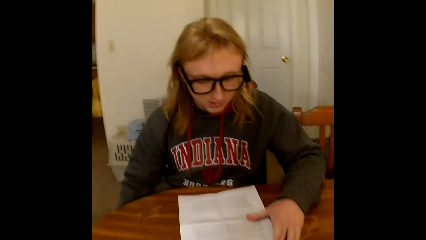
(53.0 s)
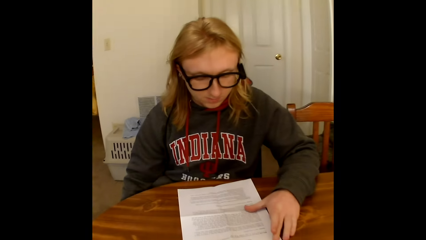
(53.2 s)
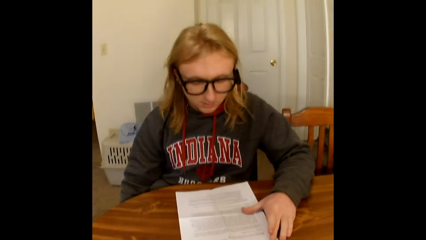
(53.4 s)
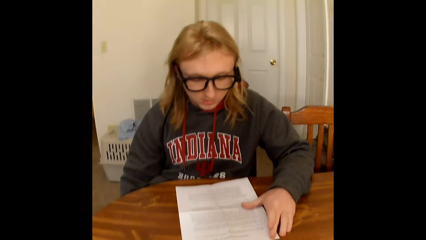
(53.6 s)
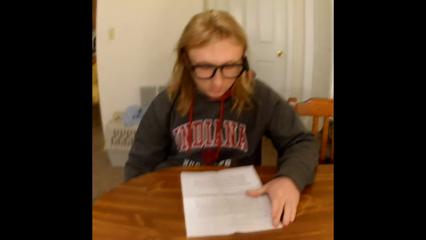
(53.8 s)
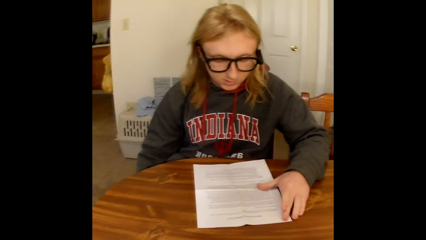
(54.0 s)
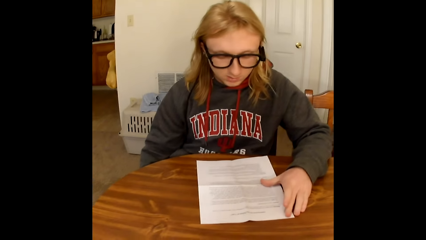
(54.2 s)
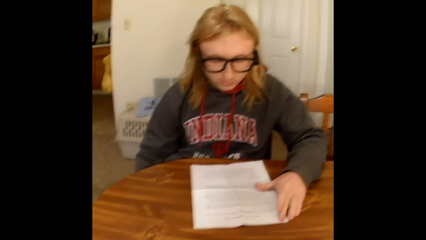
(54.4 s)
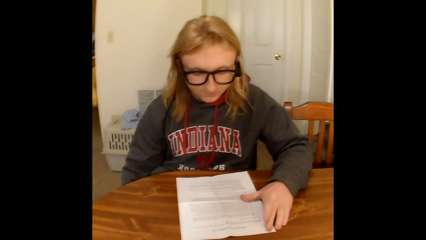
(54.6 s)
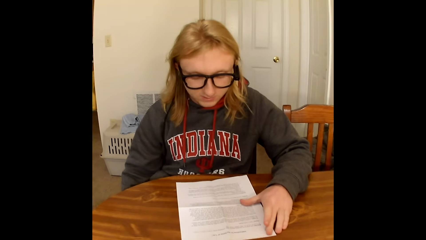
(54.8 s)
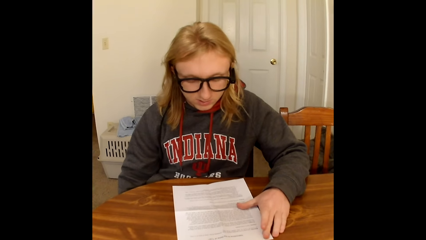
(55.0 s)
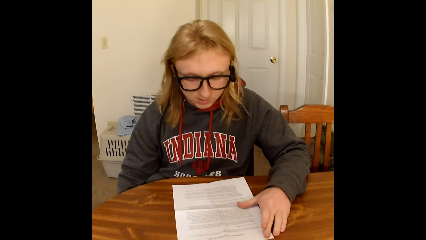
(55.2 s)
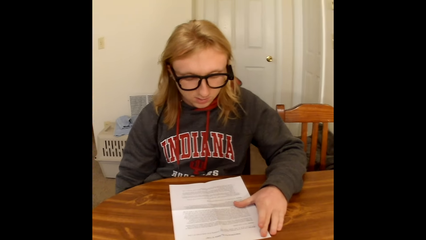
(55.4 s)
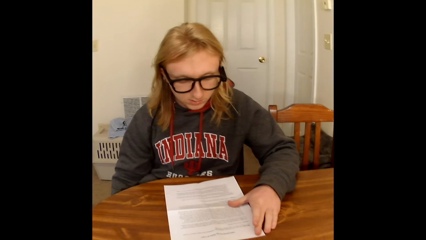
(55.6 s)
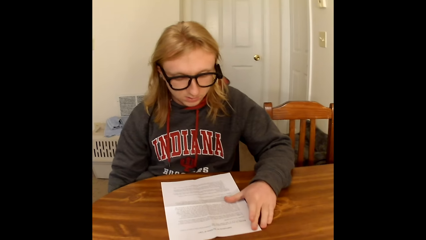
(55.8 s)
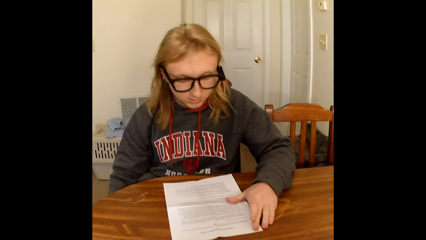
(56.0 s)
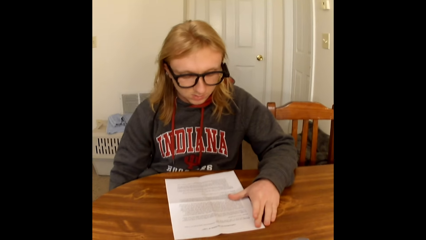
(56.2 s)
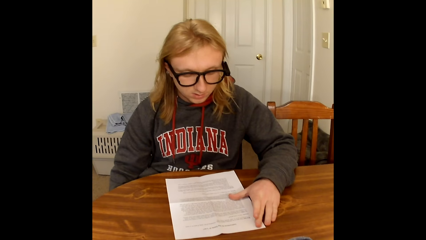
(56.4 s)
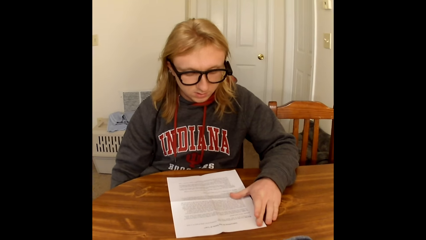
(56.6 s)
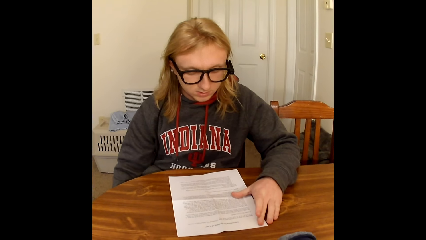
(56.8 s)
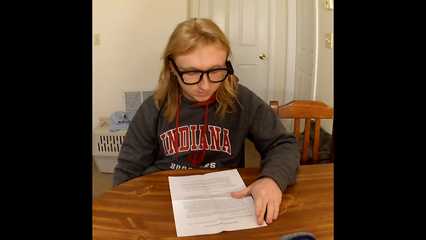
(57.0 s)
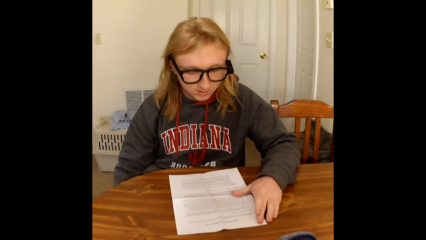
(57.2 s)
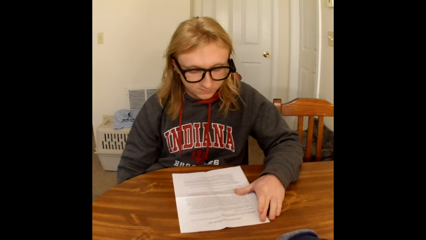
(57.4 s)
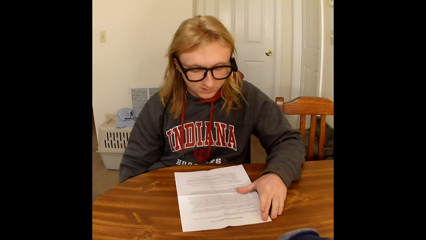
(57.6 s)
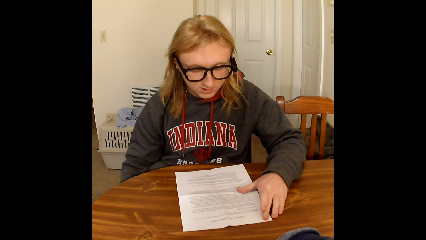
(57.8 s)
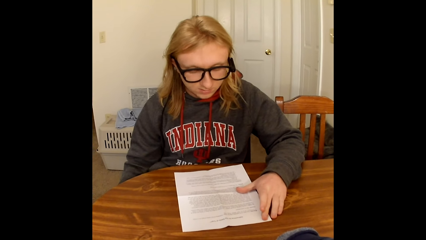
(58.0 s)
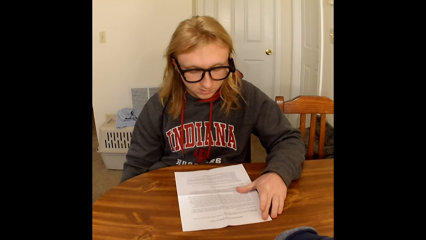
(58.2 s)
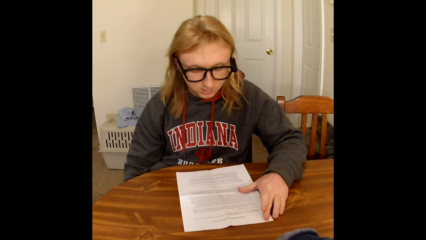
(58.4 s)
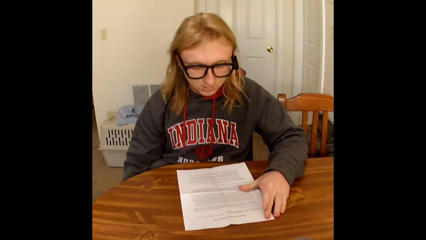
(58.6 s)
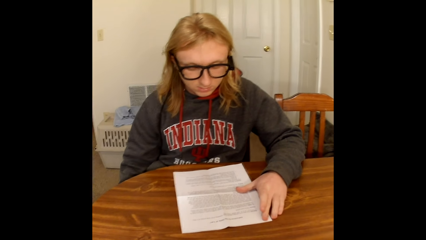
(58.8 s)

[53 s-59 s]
A man reads a sheet of paper.

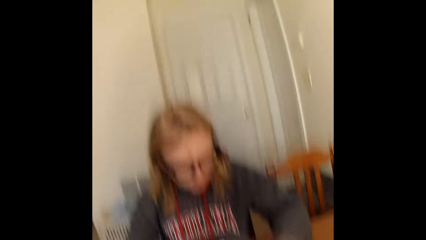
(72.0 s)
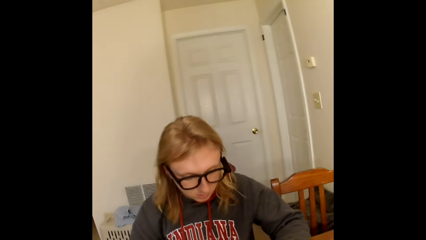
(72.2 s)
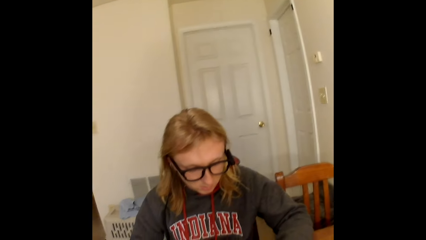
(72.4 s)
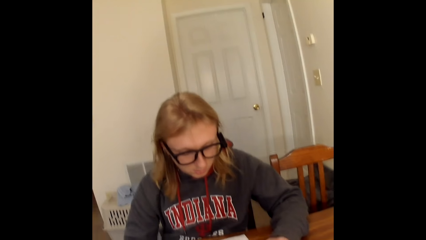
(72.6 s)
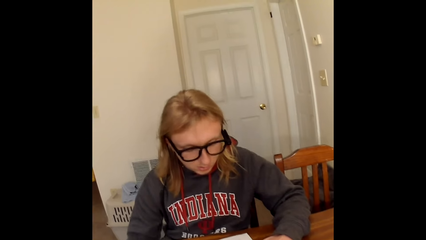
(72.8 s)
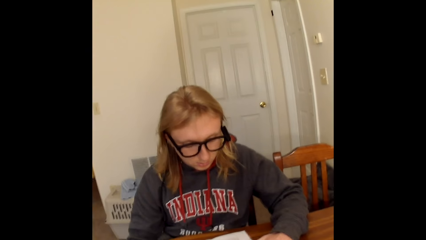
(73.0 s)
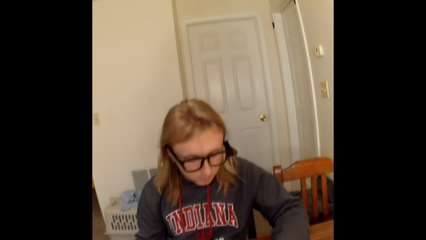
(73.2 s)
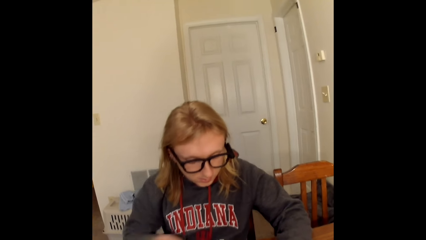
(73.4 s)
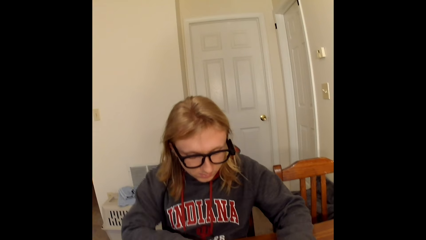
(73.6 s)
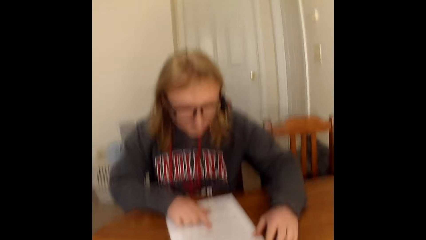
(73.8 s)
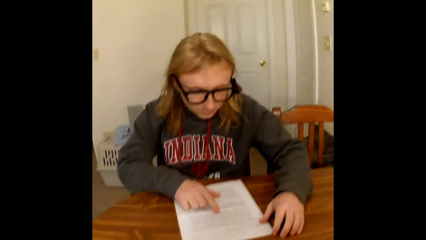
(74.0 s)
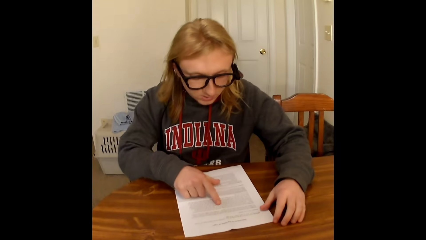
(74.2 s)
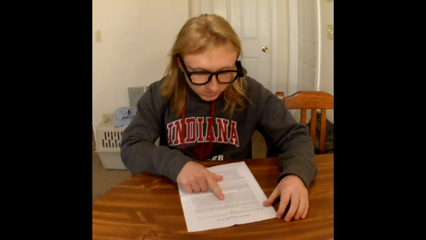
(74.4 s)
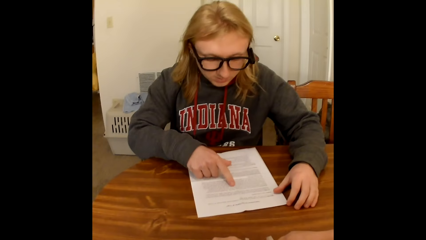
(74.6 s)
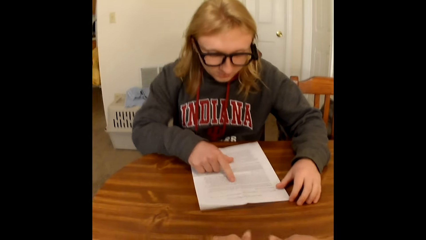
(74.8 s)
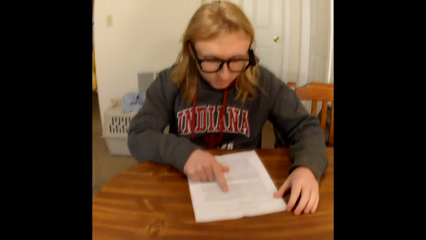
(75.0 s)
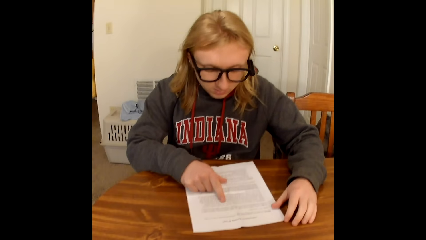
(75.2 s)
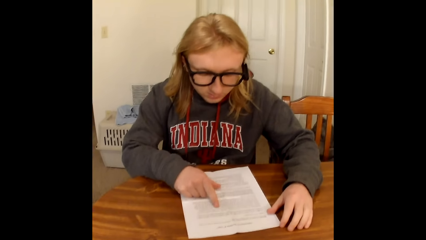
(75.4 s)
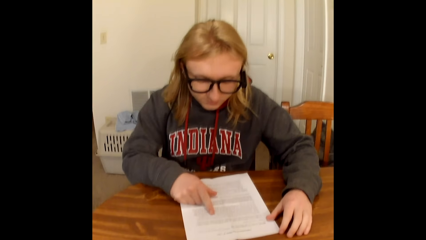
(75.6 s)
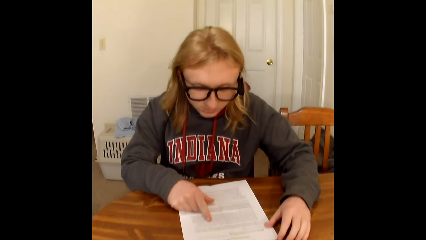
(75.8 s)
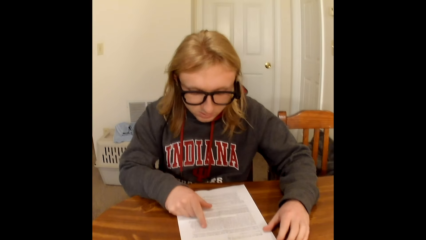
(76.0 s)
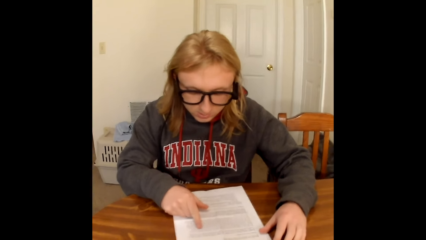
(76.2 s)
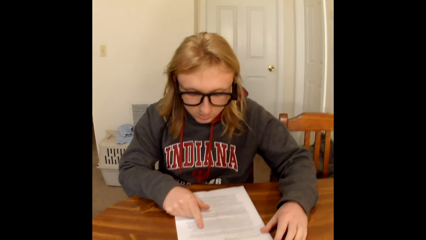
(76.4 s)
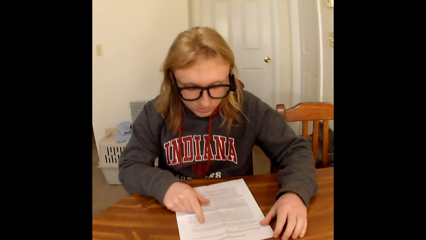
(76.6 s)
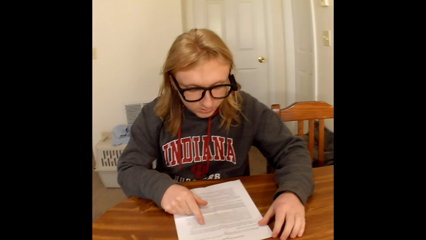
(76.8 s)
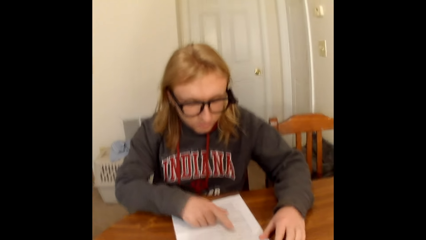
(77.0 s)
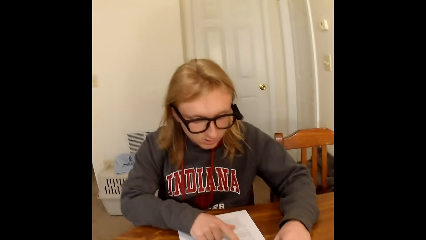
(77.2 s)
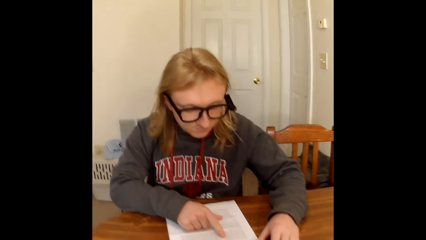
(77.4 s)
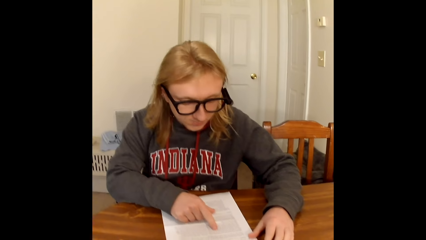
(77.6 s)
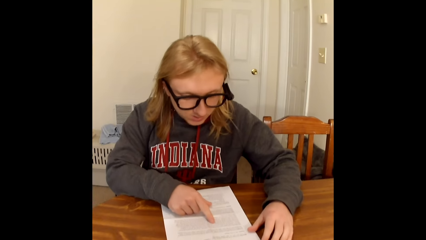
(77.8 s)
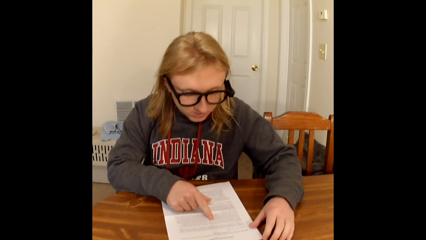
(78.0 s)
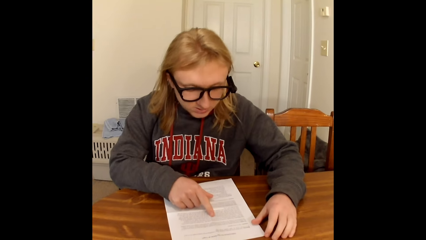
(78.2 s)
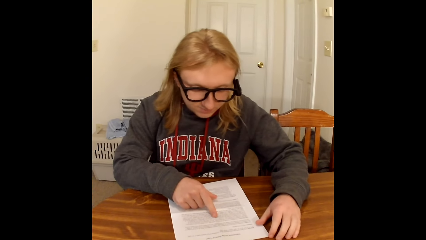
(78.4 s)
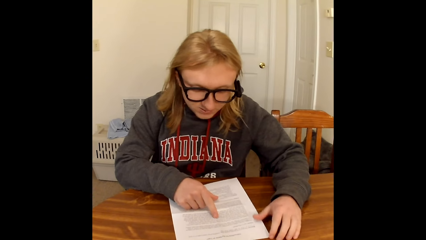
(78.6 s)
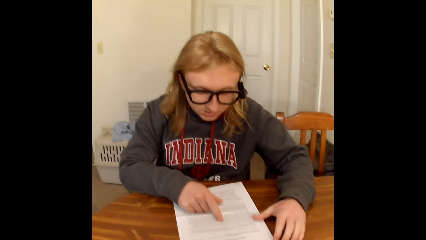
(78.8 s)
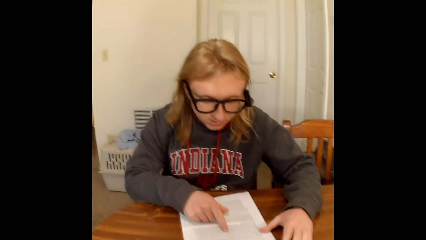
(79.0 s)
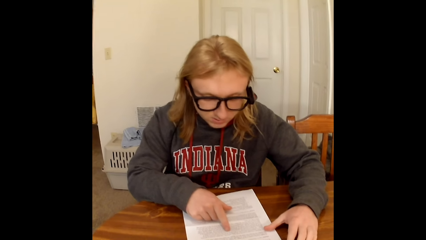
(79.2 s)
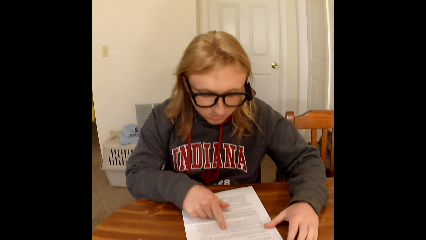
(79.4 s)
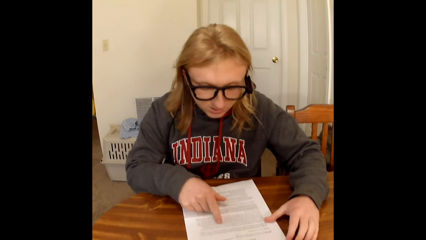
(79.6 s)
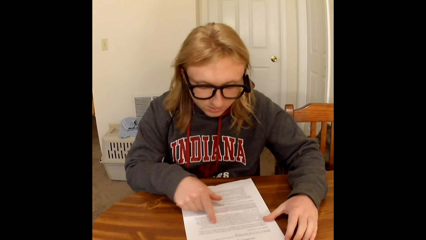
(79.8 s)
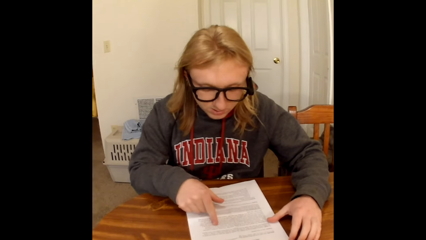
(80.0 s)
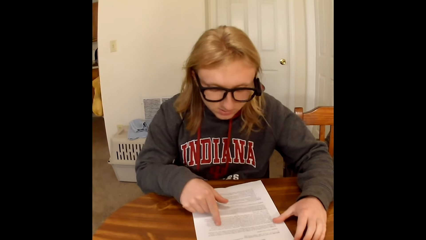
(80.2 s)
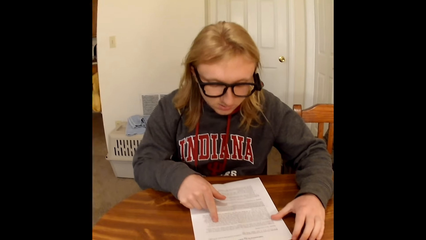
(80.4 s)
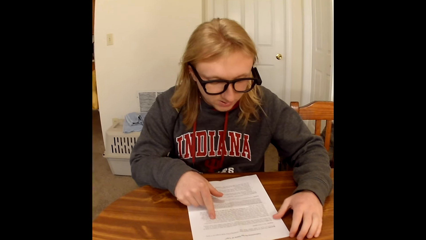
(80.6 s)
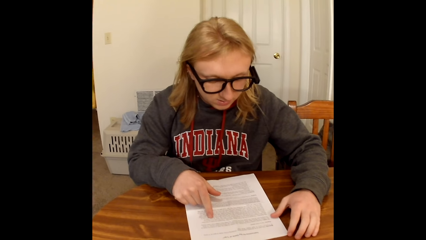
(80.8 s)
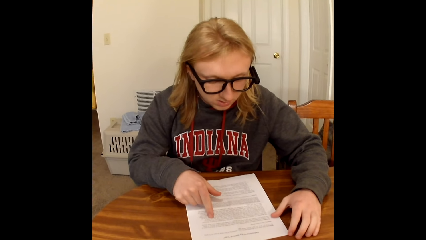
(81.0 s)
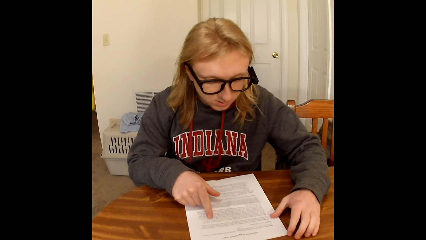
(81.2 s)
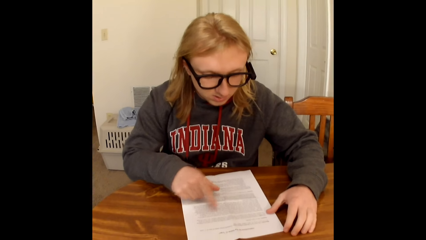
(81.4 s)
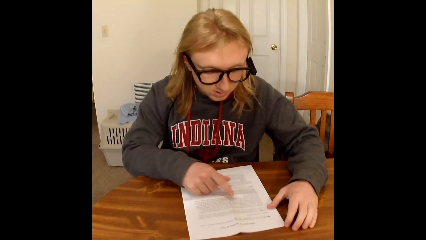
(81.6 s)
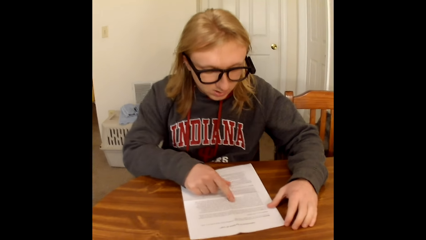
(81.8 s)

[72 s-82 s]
The camera wearer interacts with a man. The man places his right hand on a paper on the table. The man reads through the paper on the table.
